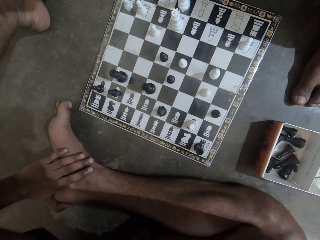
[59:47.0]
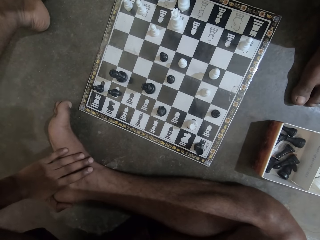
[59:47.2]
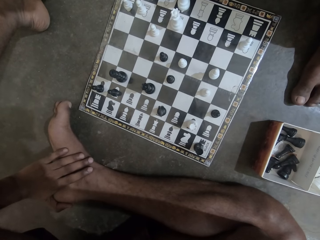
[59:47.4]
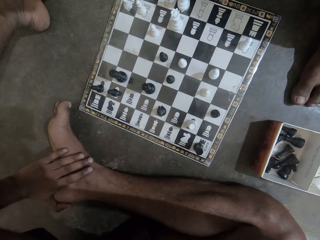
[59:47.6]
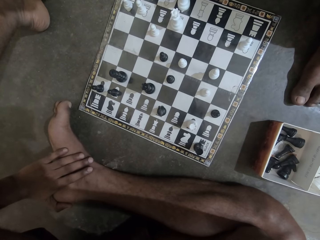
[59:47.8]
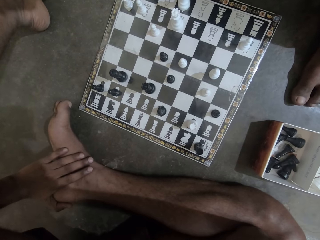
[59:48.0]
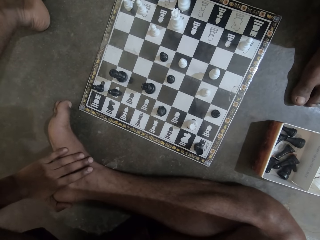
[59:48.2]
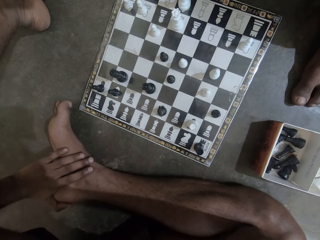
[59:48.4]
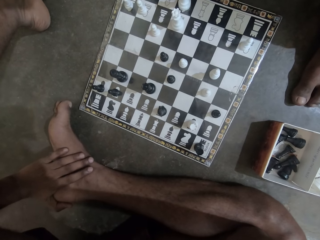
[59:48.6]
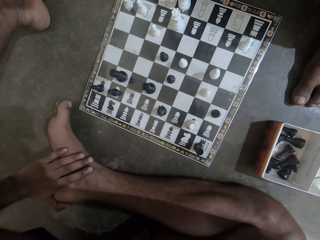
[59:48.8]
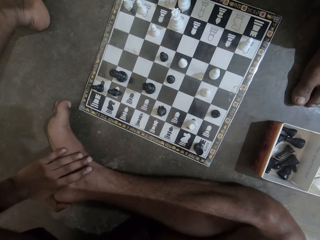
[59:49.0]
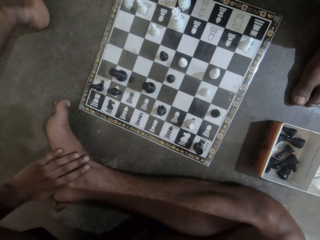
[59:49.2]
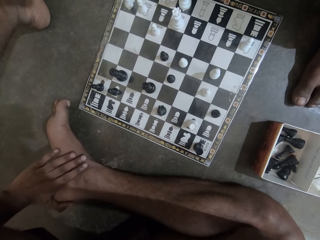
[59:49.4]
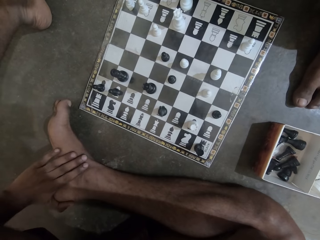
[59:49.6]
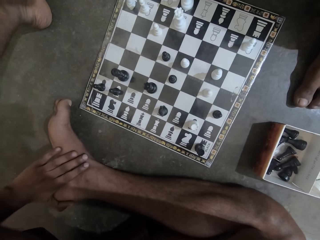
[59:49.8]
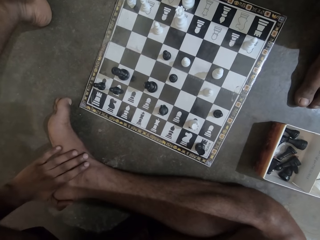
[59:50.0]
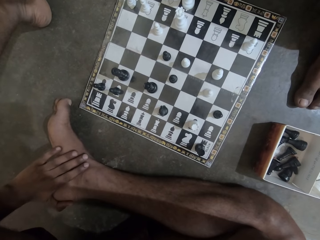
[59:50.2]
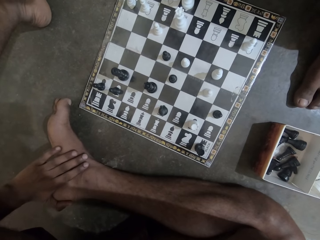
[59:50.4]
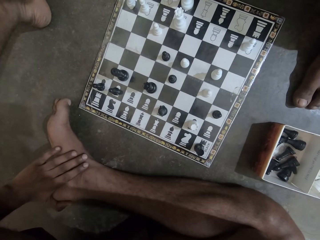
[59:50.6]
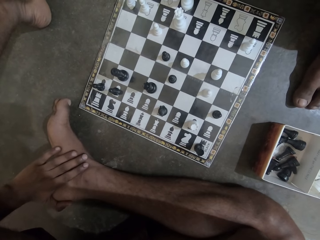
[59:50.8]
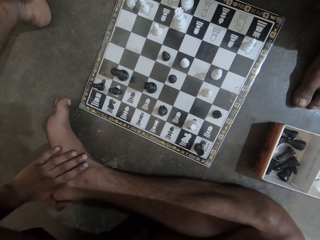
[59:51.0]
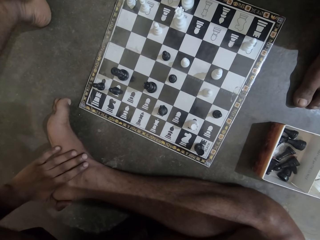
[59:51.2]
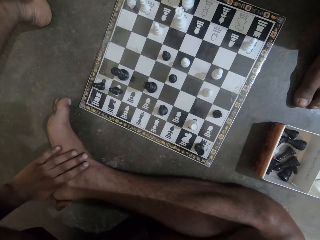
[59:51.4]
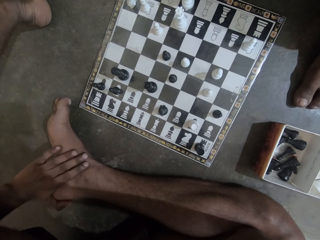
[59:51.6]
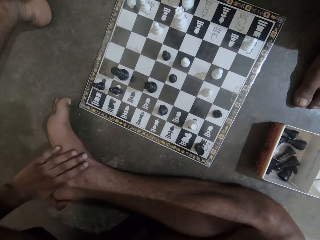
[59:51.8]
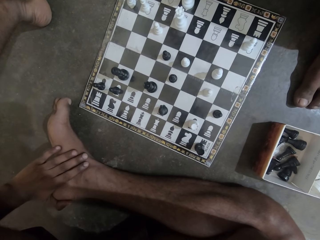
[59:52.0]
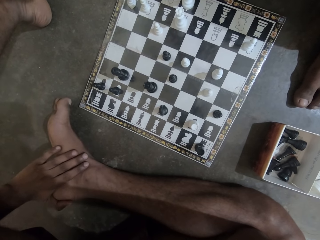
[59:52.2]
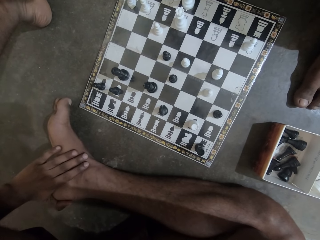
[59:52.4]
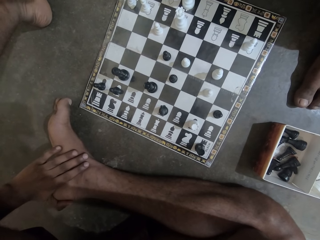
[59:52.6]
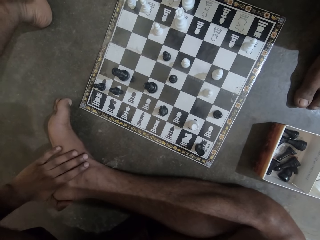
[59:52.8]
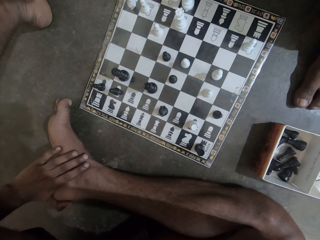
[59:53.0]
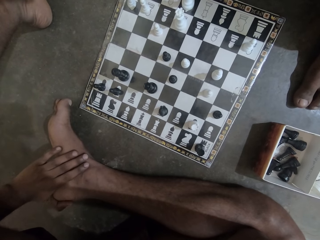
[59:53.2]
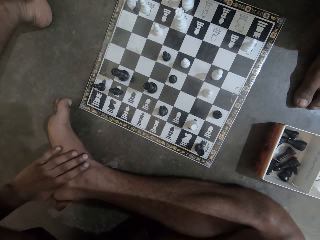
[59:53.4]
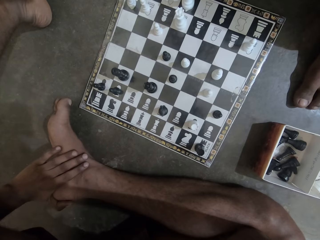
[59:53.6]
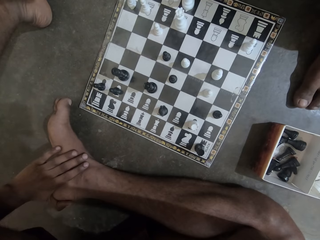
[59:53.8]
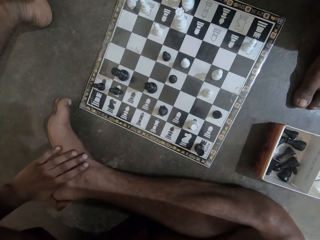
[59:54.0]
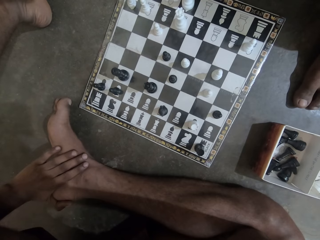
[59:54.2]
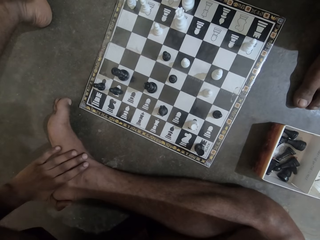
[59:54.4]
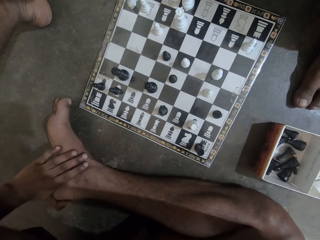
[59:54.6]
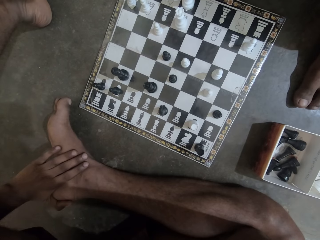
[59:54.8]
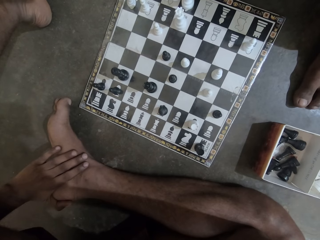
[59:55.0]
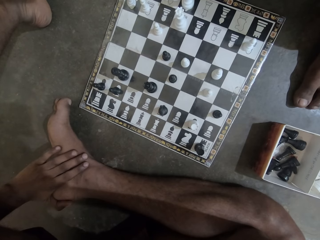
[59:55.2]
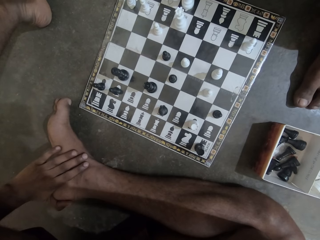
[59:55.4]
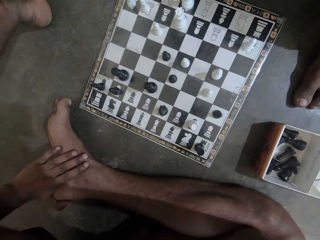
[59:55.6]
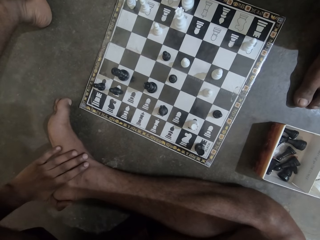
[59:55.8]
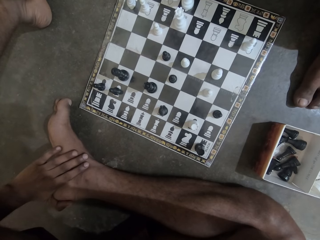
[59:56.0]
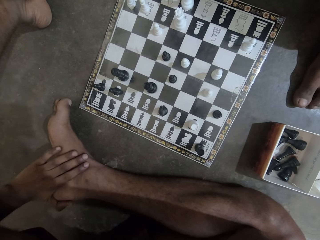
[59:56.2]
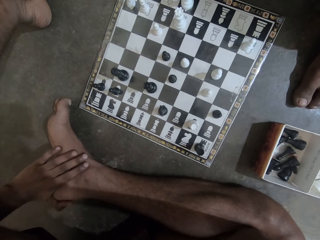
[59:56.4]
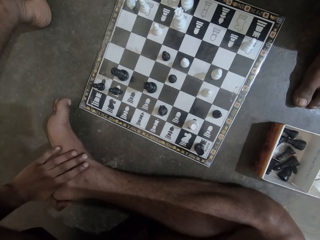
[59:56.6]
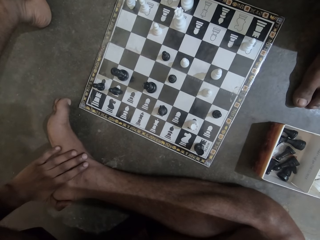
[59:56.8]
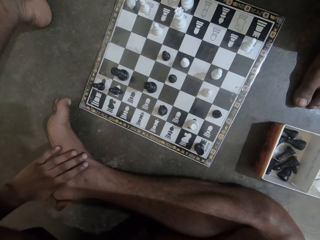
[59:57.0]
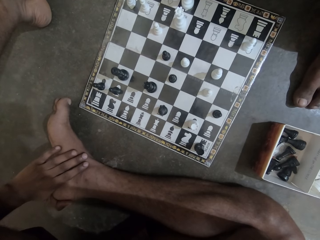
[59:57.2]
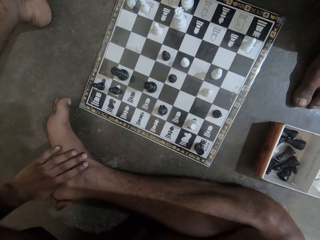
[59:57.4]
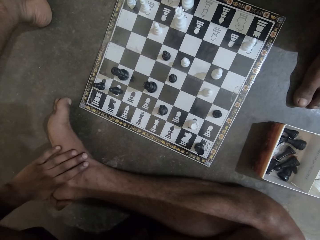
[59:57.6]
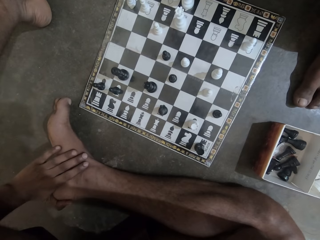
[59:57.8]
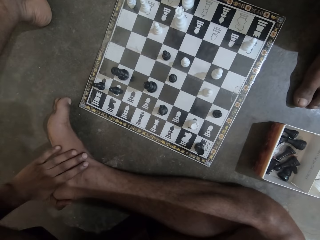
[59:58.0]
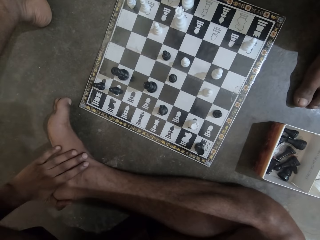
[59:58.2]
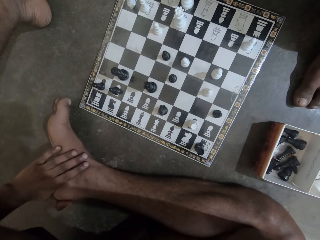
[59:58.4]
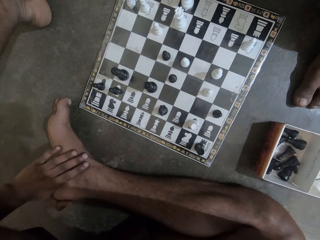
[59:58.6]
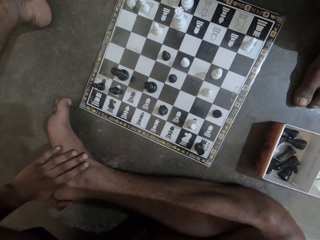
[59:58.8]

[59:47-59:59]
The camera wearer holds a foot.

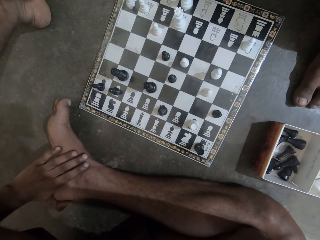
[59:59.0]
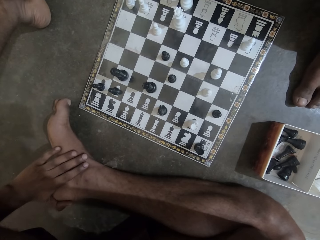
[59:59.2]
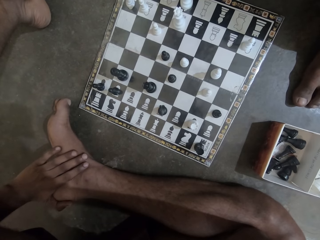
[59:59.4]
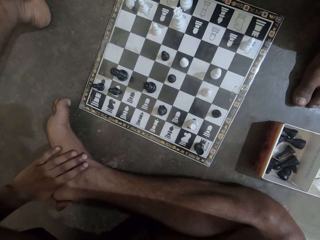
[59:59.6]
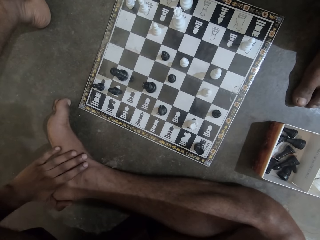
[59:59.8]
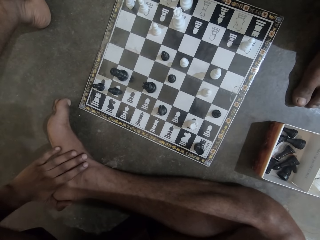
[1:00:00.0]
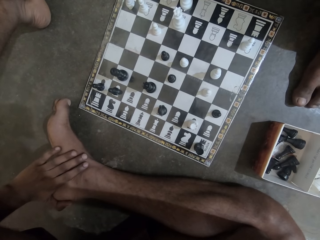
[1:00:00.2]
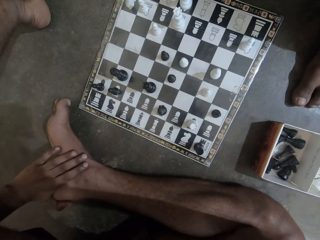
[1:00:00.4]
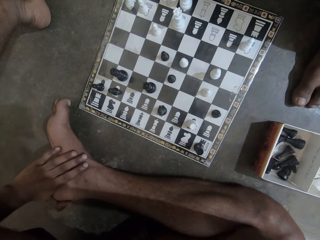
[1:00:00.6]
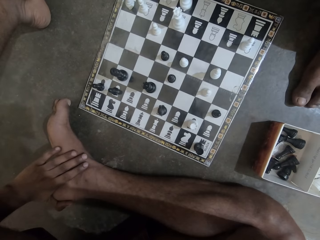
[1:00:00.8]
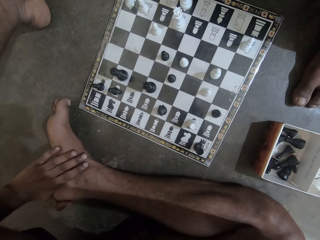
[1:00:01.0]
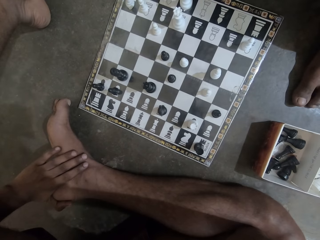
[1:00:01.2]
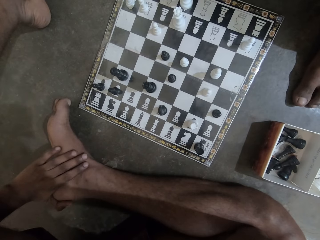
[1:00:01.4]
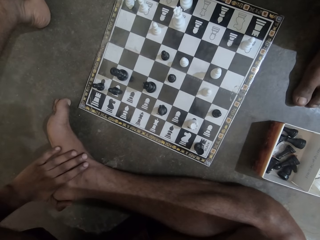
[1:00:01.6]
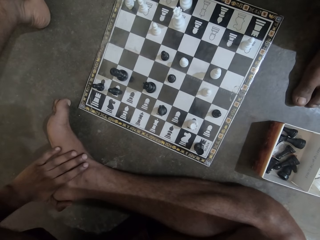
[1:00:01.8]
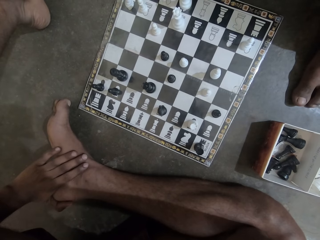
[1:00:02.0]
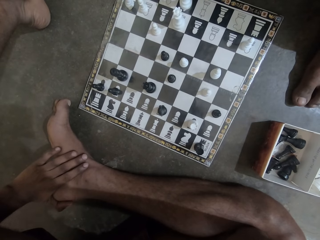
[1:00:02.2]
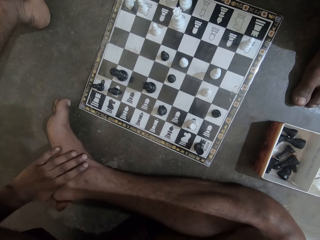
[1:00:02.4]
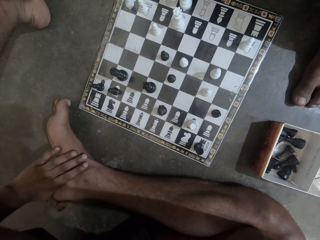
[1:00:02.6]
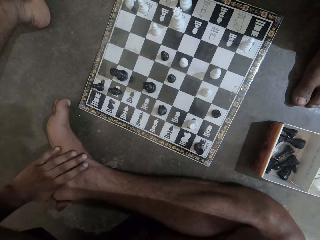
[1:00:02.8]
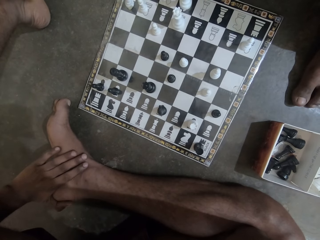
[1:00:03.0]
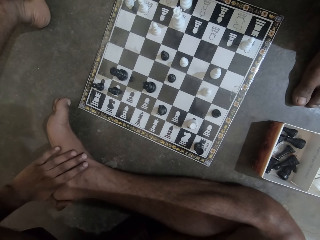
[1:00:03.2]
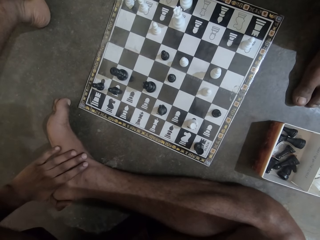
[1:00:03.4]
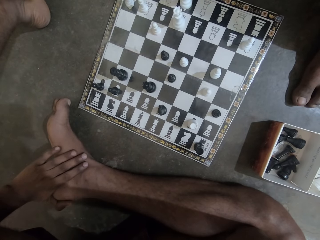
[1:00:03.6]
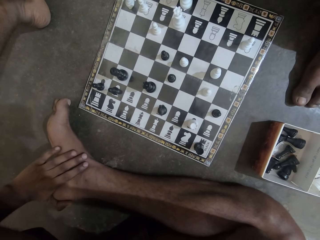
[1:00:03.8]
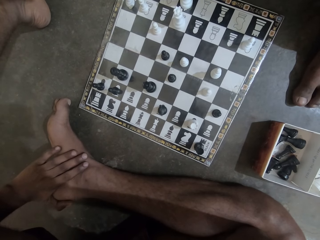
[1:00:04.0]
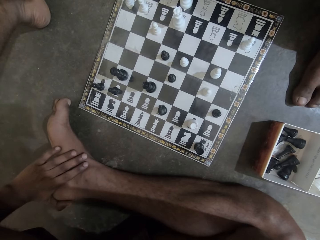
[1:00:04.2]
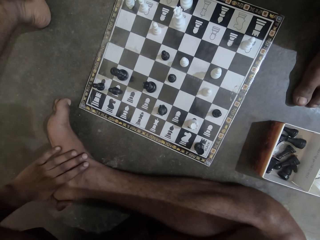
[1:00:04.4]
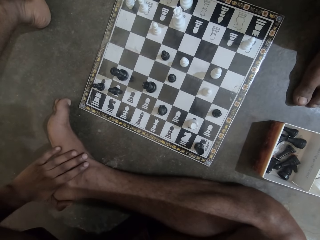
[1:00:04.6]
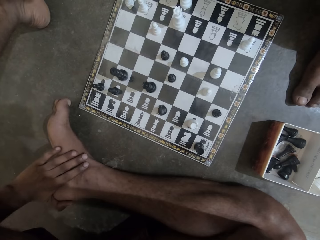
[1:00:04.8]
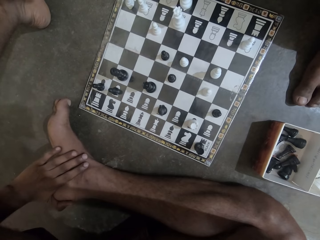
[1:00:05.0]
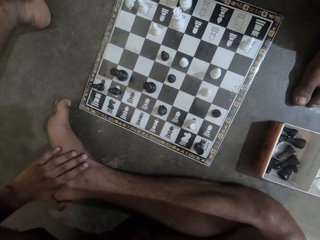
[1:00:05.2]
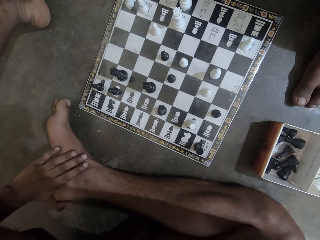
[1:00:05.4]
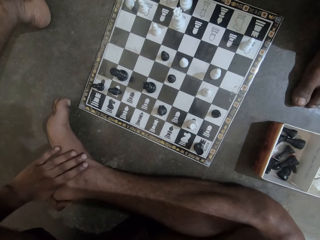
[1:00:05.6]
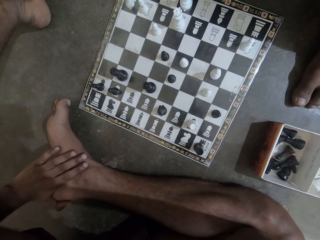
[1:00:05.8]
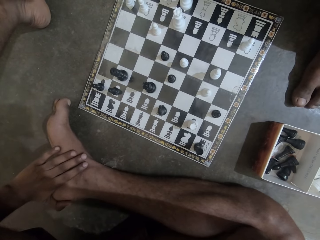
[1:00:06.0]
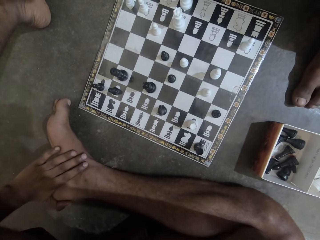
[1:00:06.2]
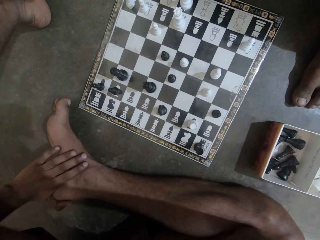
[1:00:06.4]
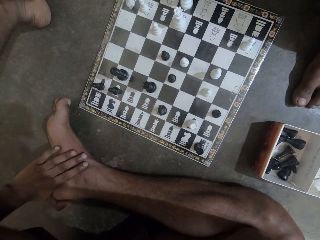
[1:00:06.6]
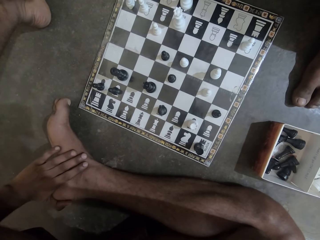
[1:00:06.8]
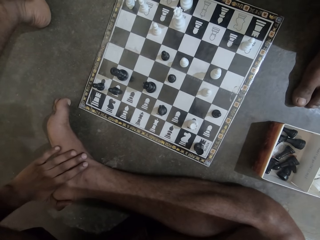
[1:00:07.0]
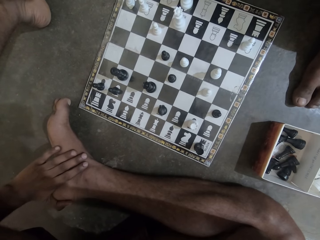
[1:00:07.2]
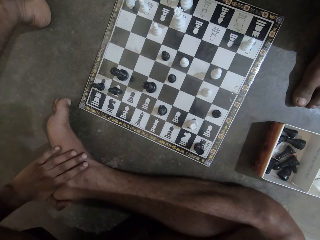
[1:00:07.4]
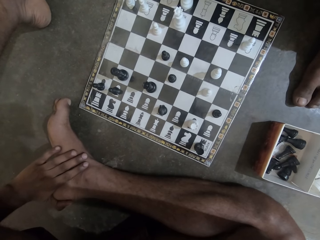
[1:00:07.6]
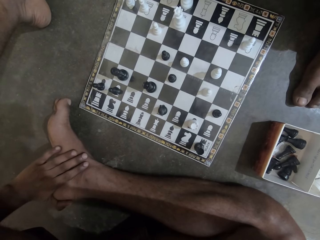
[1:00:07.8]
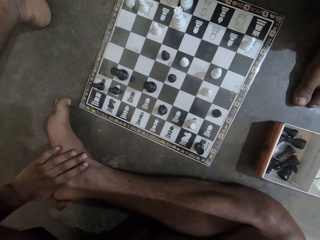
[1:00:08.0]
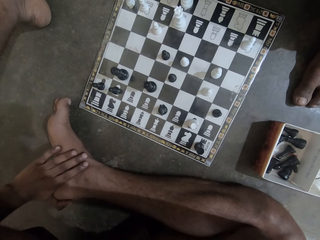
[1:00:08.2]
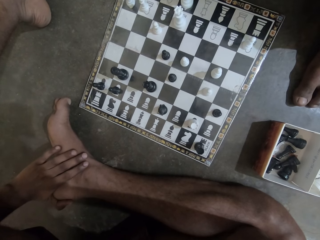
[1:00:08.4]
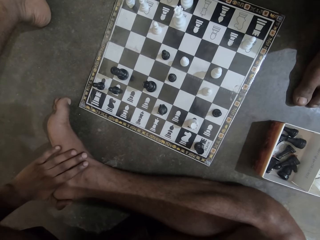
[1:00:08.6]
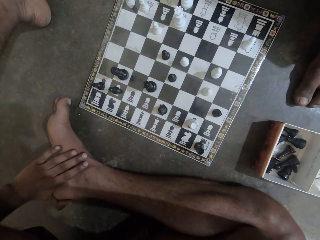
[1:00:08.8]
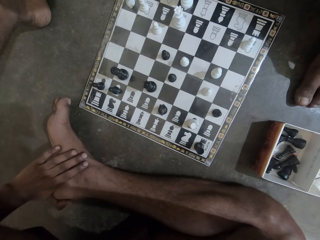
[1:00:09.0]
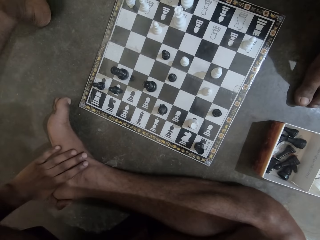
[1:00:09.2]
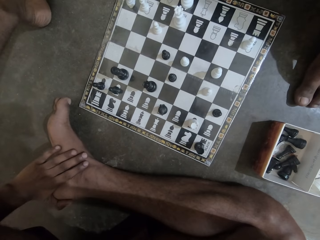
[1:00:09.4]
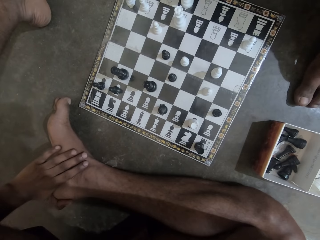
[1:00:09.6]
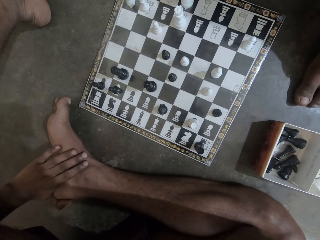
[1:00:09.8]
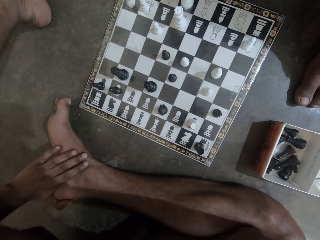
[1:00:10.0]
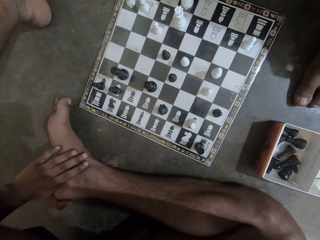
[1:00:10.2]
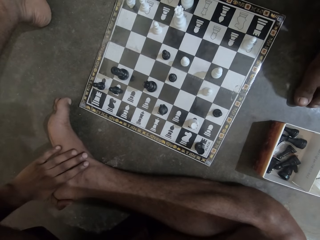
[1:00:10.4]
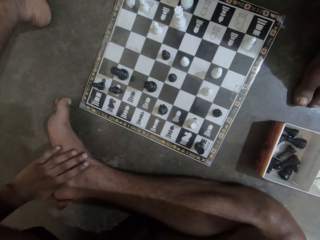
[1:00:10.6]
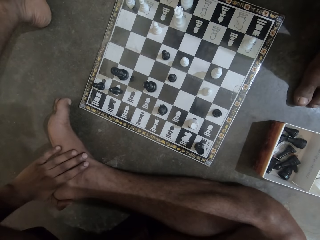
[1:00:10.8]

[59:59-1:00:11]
The camera wearer stares at the chess board.
